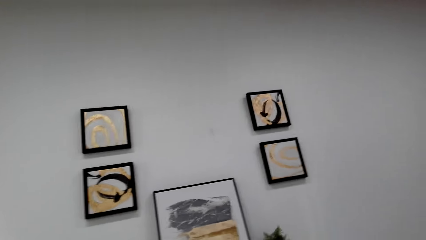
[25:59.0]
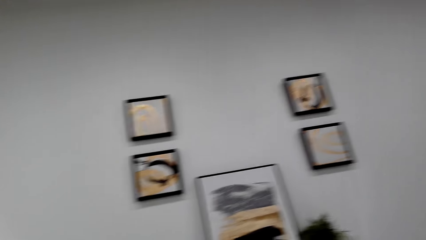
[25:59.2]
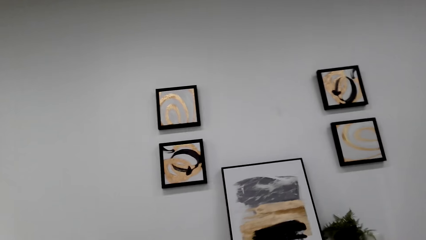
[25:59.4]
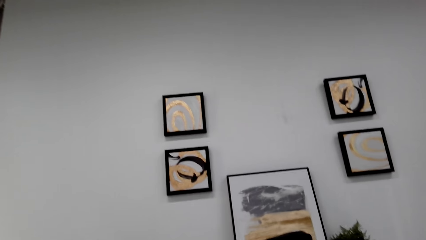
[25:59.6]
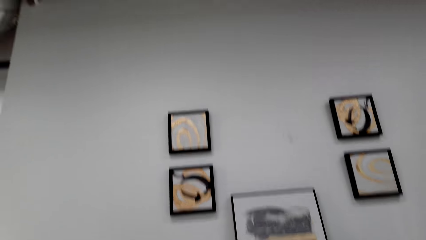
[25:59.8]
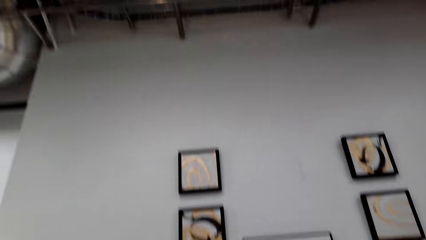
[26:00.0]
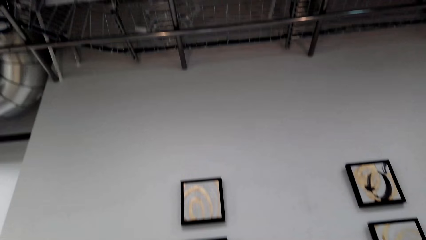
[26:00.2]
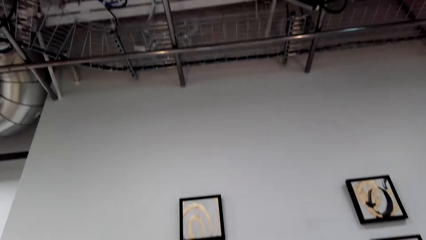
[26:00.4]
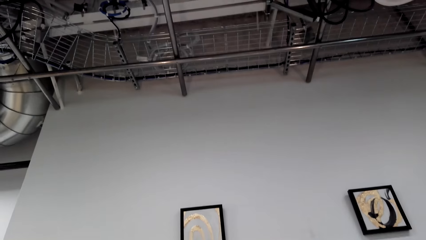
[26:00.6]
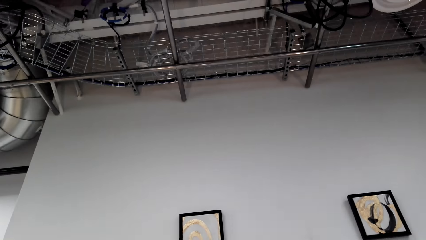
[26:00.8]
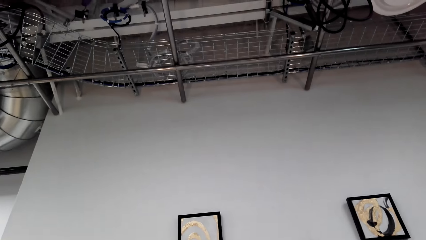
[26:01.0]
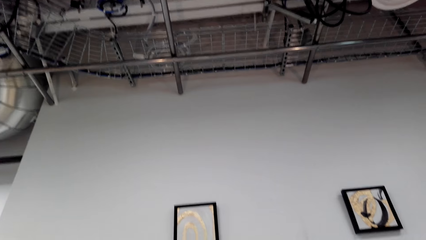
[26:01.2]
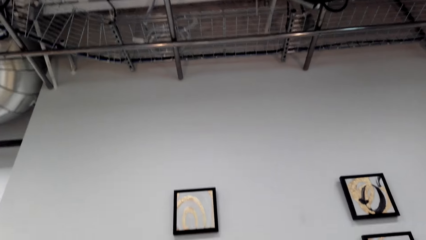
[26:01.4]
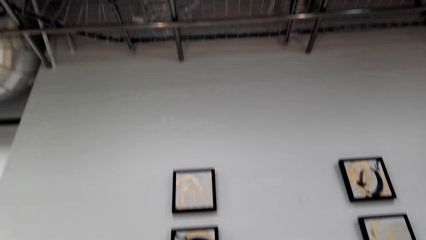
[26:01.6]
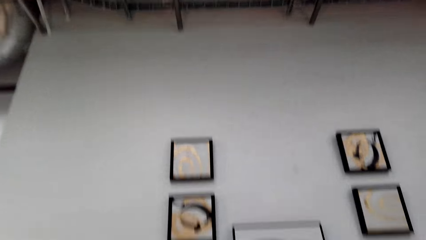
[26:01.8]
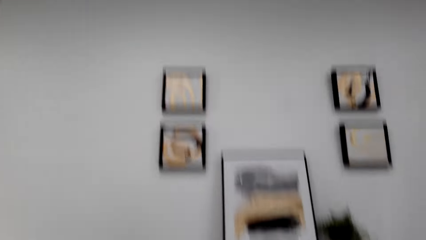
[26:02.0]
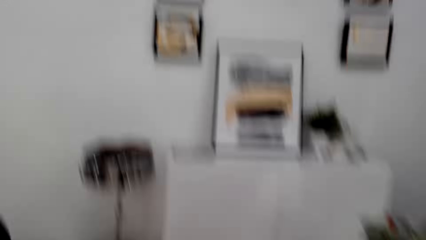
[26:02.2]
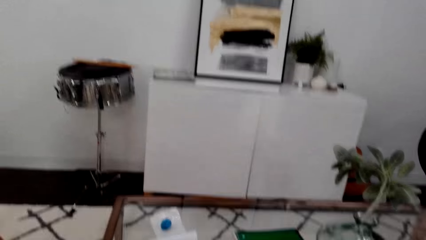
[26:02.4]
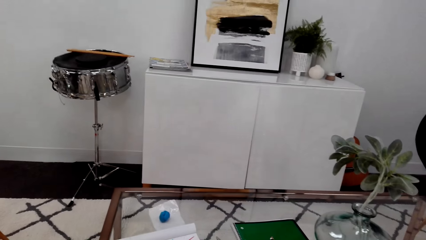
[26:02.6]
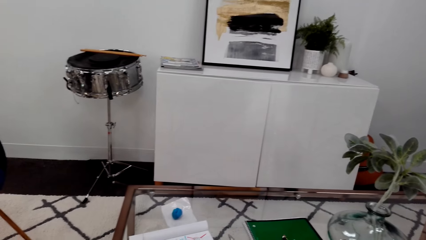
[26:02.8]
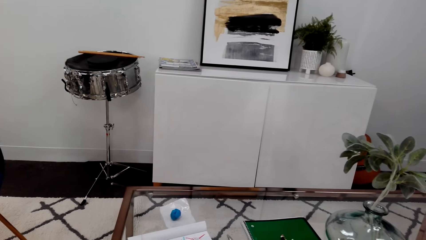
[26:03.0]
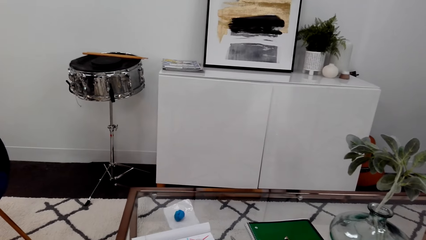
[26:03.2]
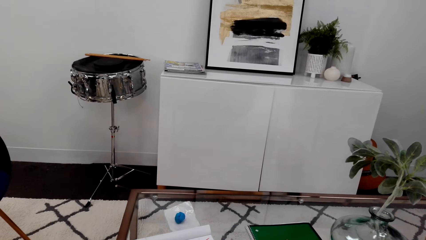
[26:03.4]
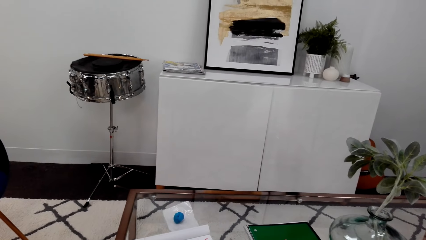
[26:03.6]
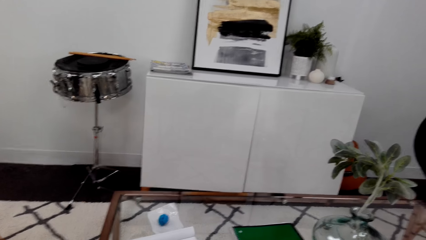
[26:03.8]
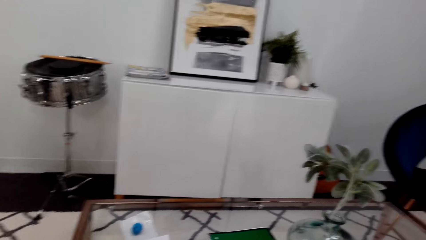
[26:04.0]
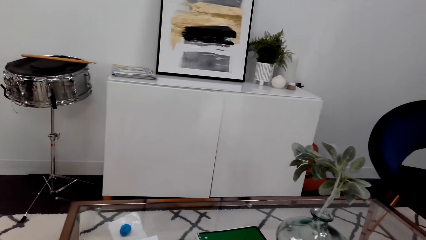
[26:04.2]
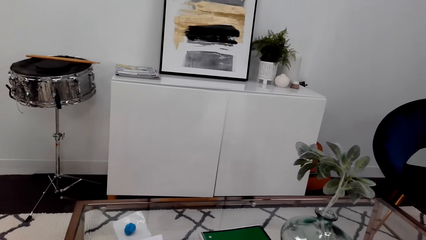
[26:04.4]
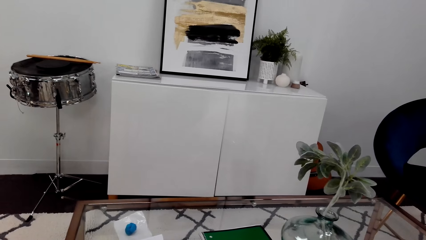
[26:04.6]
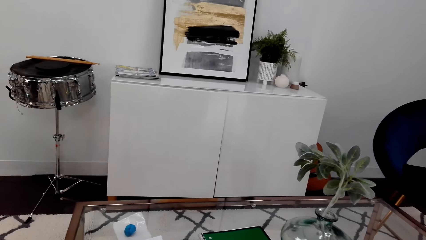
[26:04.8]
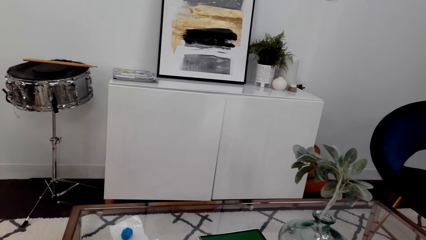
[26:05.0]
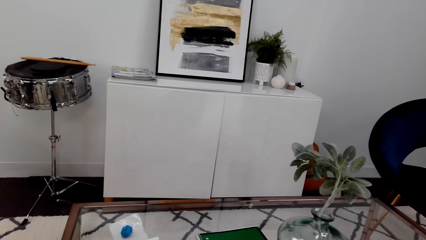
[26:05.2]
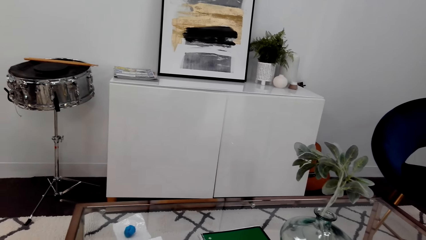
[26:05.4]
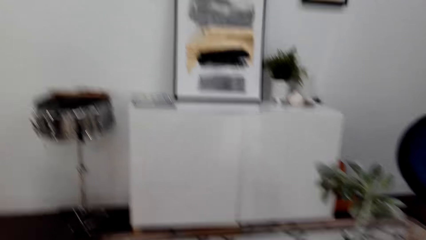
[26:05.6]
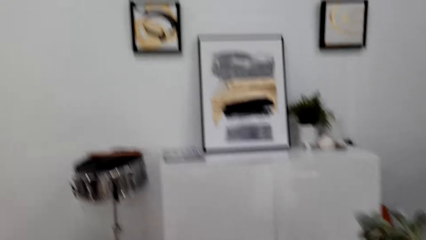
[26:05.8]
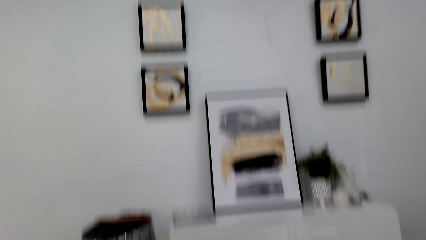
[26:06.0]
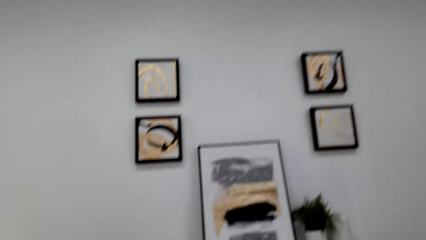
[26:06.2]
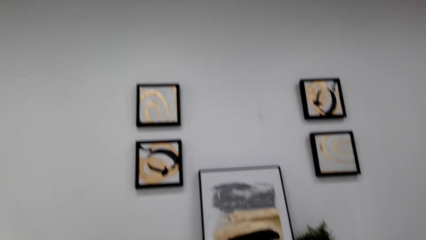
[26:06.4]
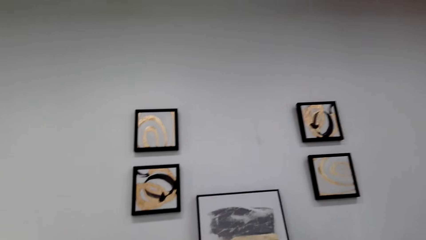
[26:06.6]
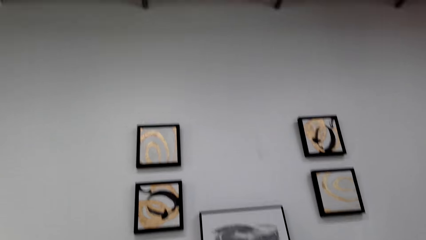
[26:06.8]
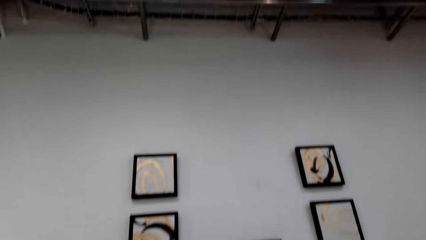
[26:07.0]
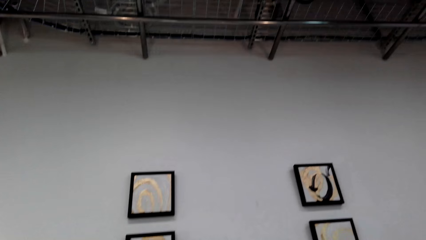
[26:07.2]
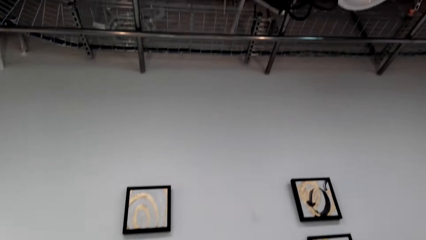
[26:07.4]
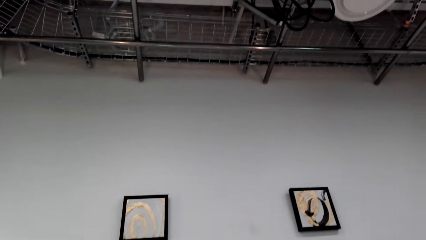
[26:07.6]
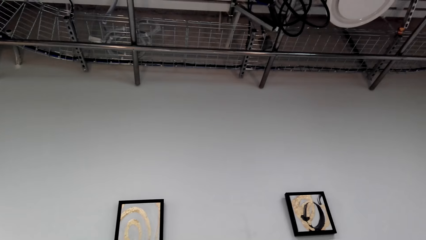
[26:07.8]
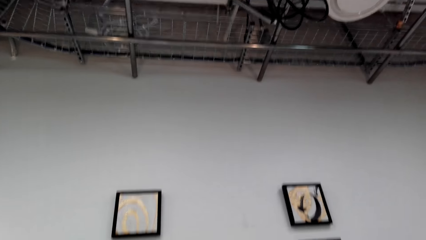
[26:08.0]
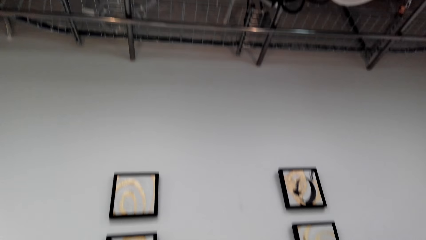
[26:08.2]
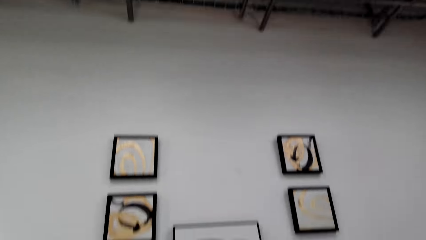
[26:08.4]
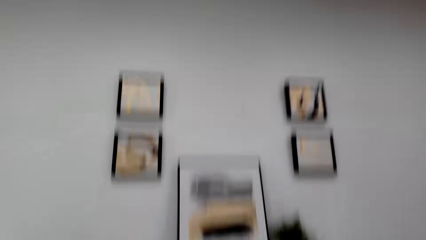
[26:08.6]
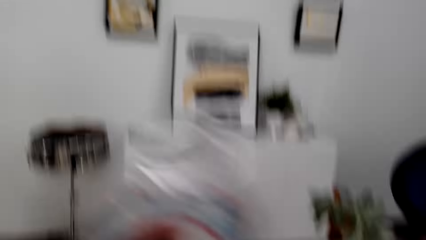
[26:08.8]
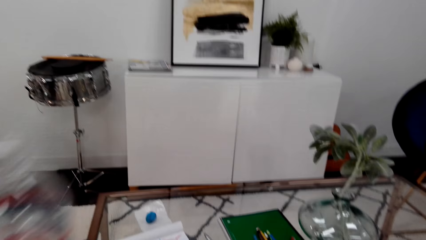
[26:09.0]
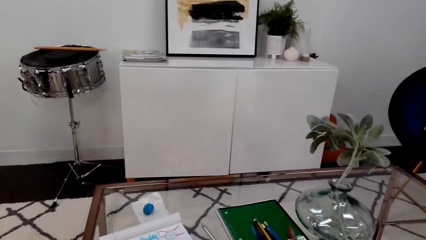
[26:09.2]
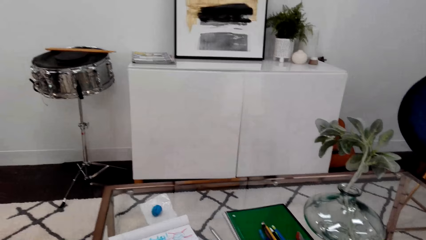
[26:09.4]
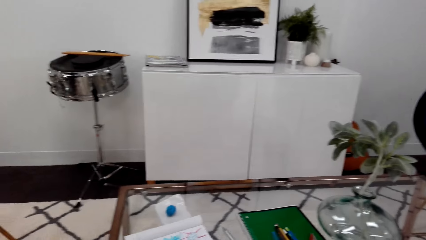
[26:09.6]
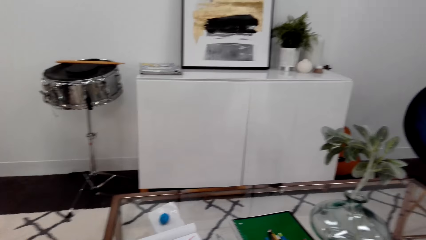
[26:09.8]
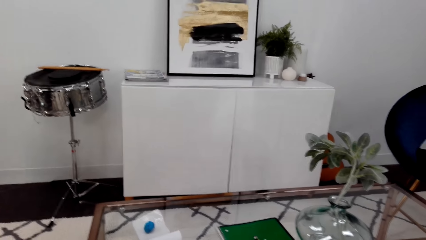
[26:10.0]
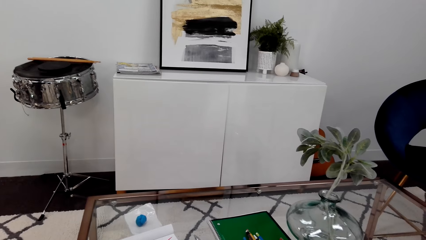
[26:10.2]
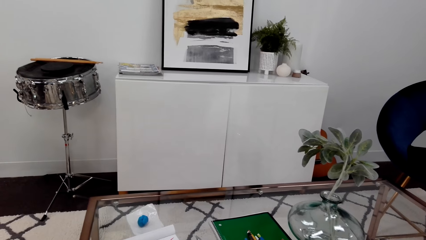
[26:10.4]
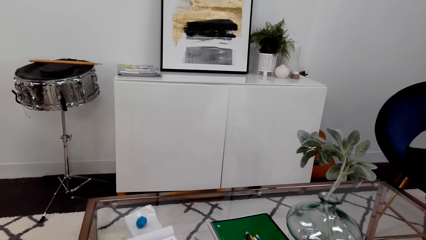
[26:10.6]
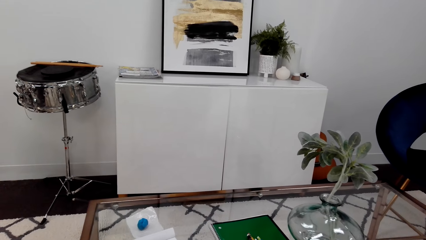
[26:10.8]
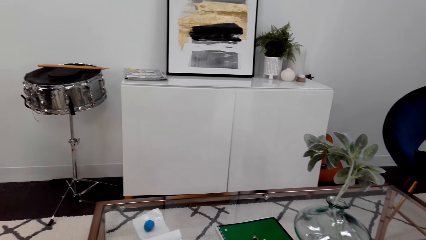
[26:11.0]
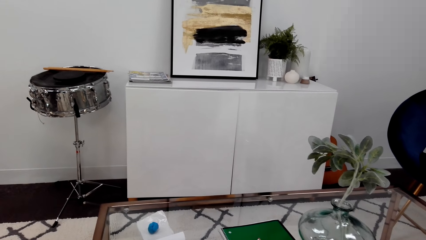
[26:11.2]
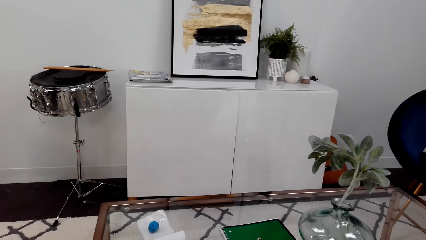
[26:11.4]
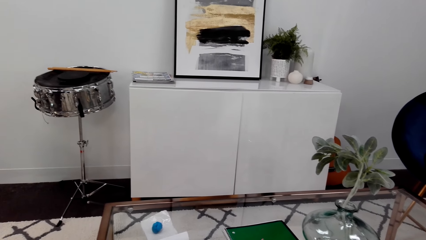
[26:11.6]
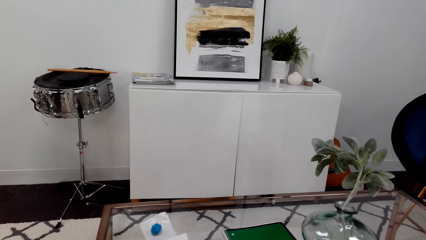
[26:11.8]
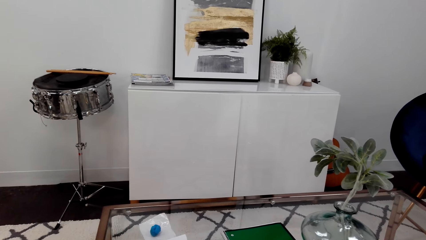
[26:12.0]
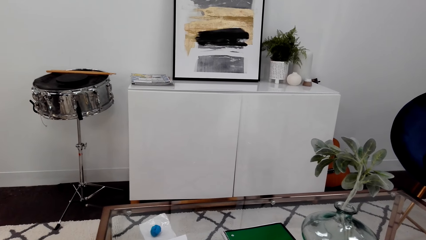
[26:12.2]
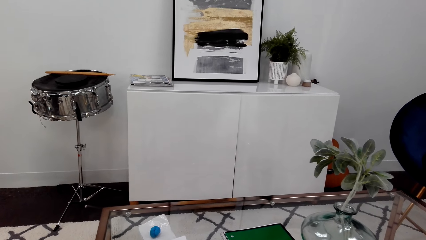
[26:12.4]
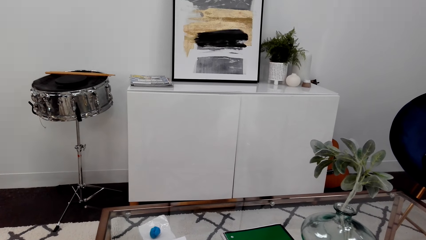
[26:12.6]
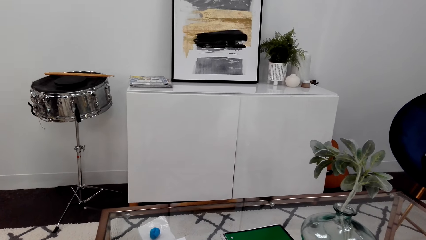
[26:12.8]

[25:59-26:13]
The camera wearer looks upward. They look forward. They look upward. They move the bottle. They look forward.

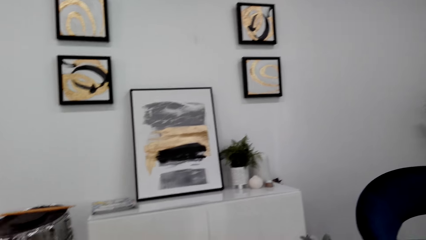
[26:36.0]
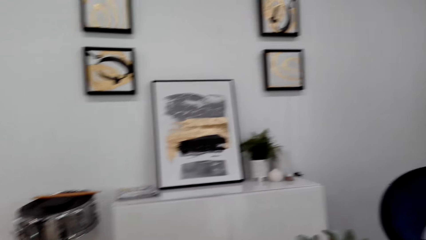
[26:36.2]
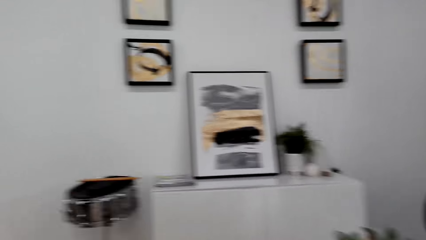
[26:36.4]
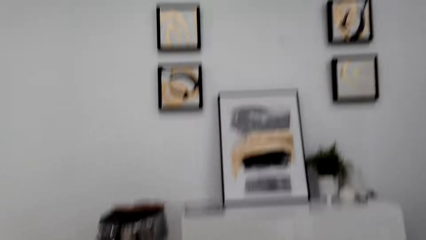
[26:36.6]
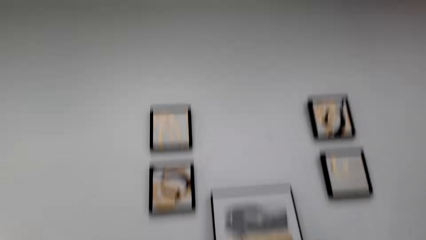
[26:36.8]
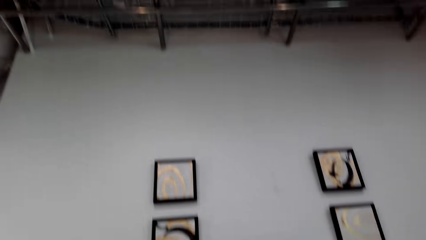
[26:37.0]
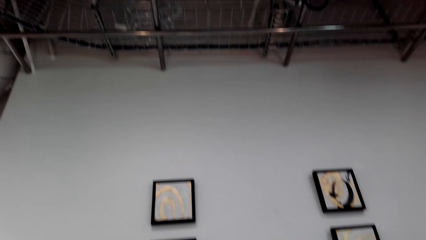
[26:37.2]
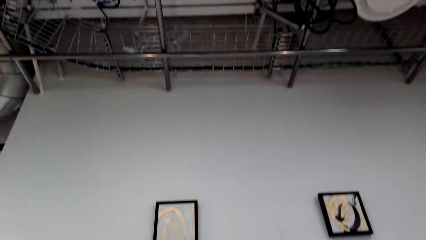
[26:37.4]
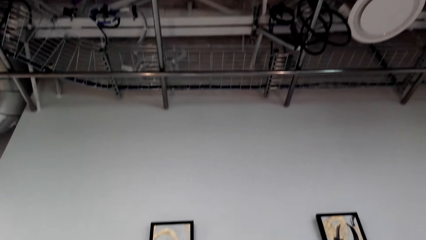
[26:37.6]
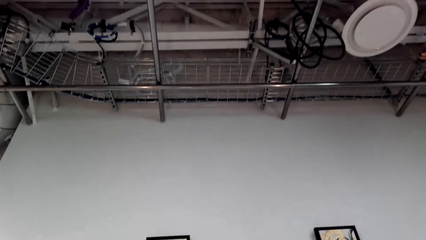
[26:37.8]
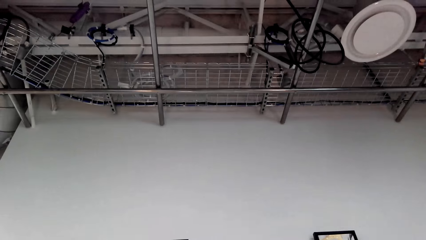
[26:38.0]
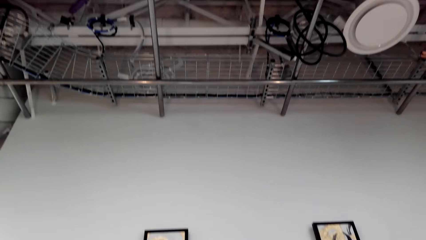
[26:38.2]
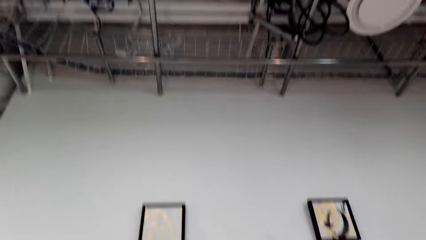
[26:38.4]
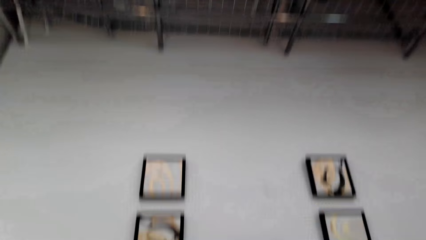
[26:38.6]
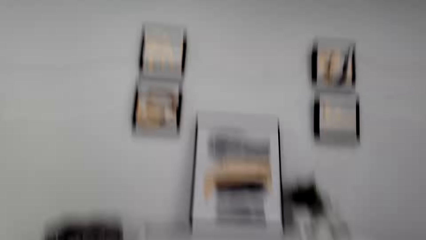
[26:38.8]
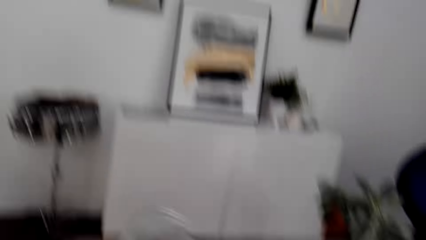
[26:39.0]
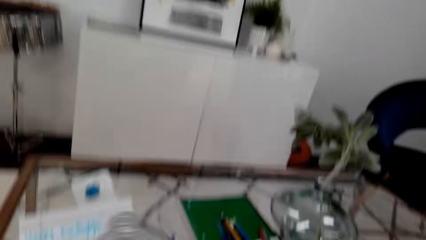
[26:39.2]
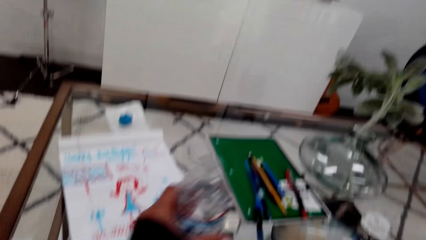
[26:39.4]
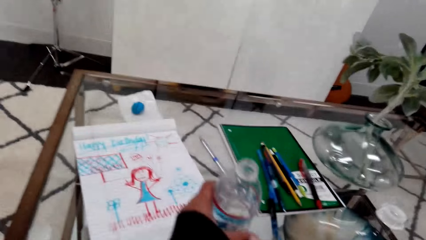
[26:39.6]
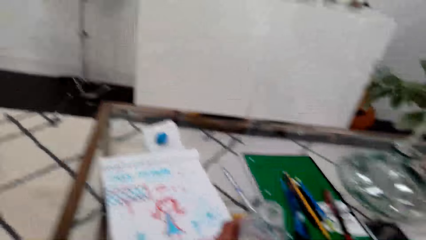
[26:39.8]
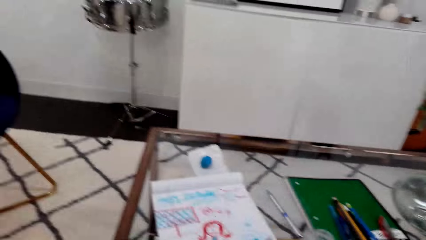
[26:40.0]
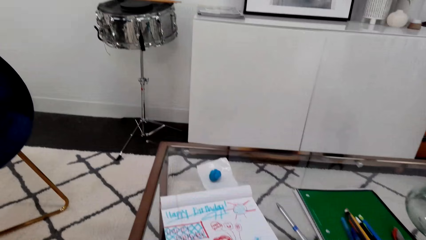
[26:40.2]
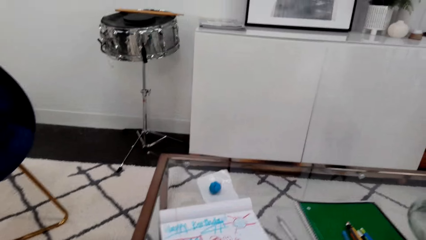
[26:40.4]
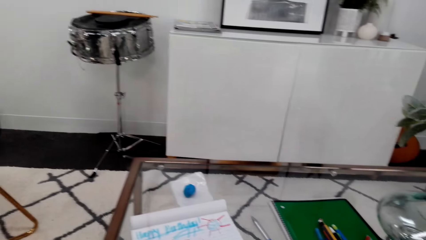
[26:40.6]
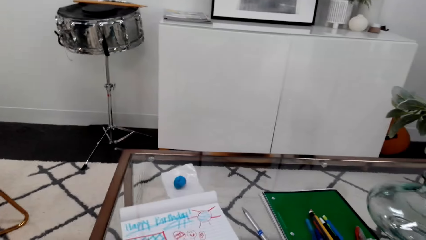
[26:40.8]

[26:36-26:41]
The camera wearer looks upward. They move a bottle. They put the bottle on the table.
